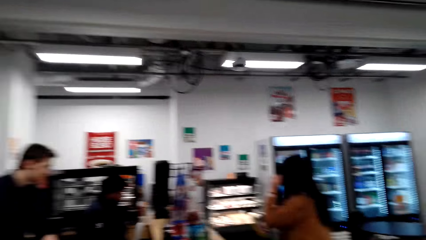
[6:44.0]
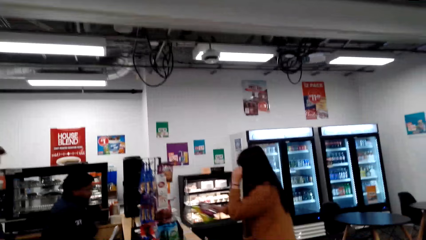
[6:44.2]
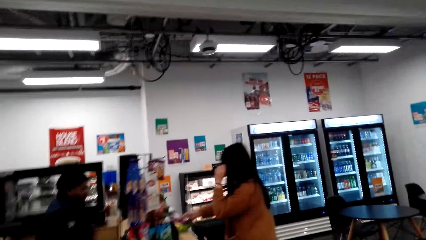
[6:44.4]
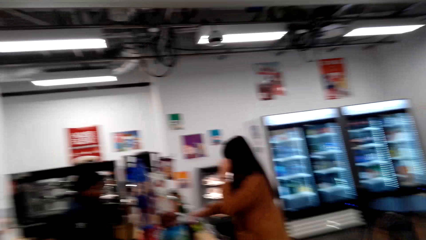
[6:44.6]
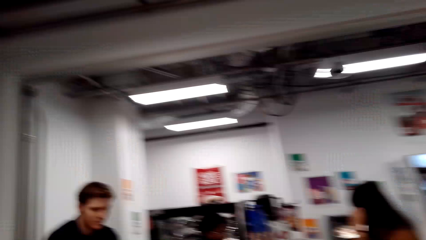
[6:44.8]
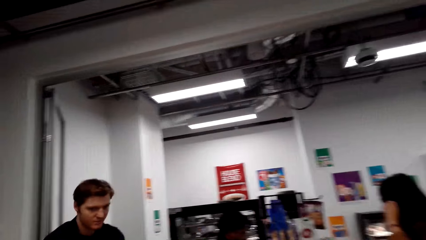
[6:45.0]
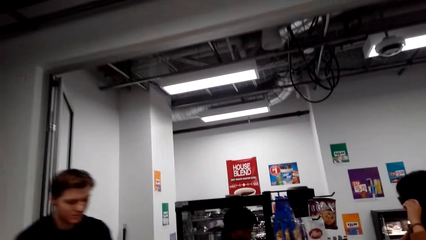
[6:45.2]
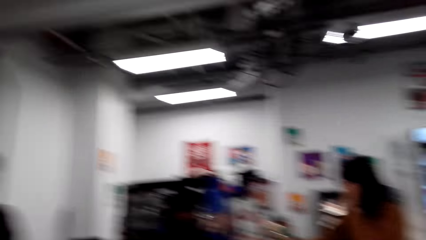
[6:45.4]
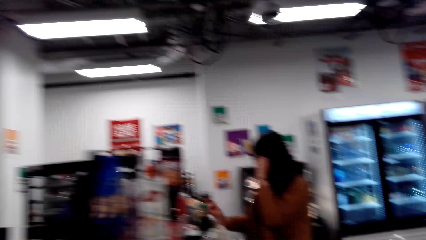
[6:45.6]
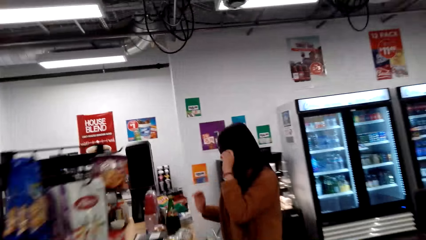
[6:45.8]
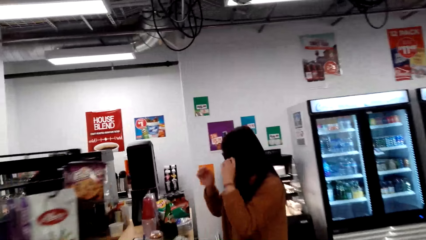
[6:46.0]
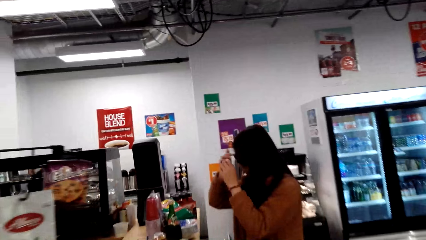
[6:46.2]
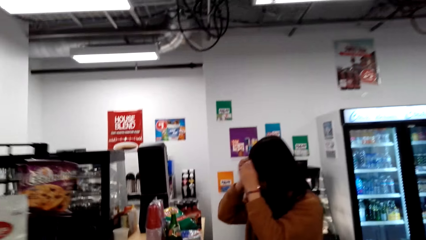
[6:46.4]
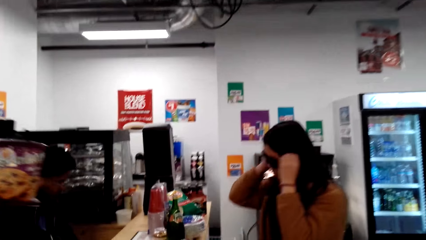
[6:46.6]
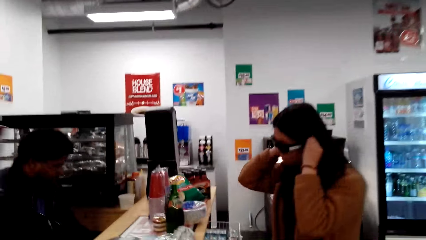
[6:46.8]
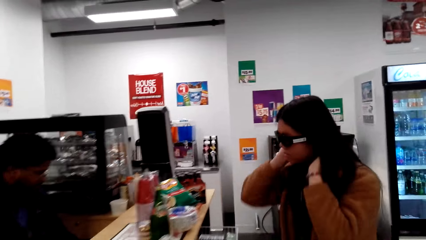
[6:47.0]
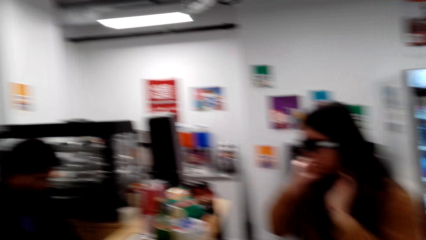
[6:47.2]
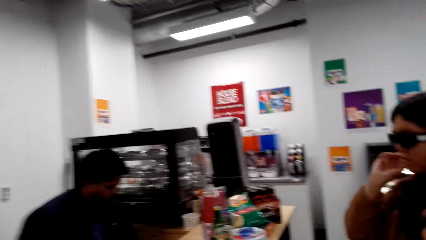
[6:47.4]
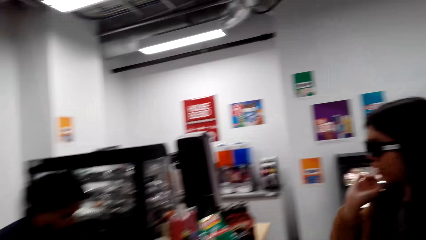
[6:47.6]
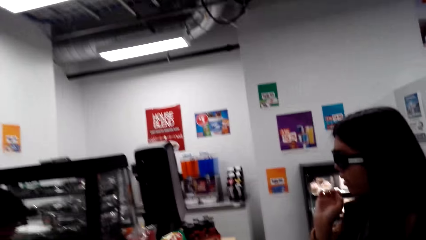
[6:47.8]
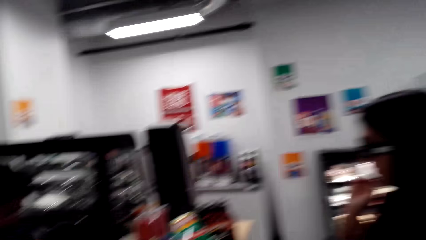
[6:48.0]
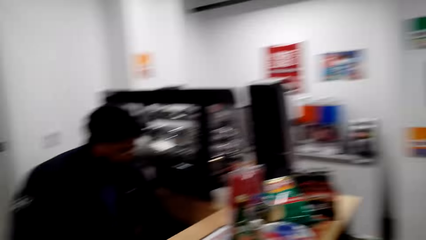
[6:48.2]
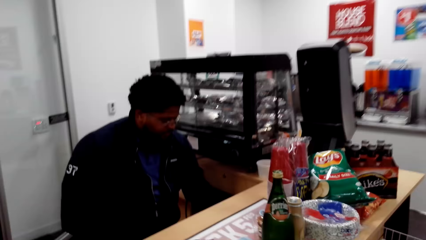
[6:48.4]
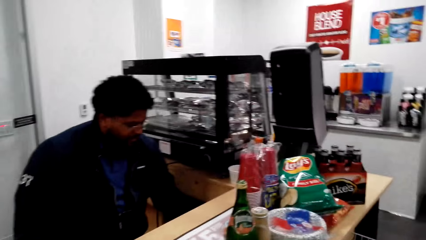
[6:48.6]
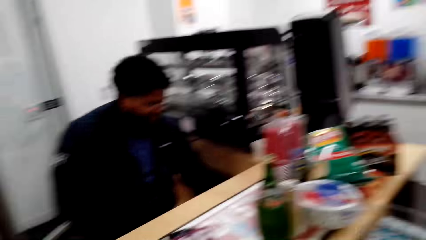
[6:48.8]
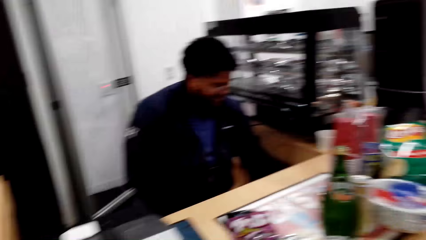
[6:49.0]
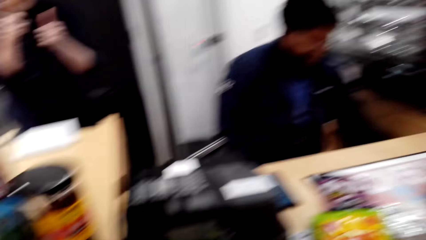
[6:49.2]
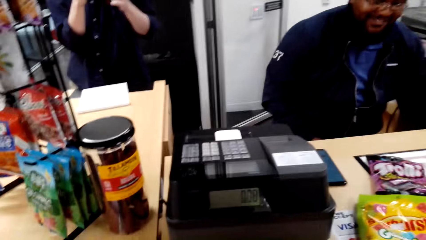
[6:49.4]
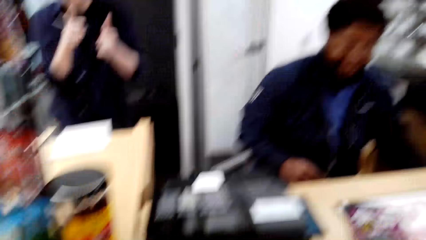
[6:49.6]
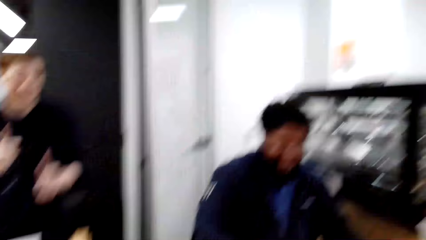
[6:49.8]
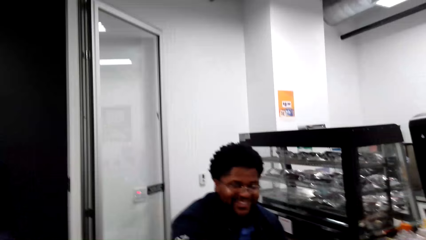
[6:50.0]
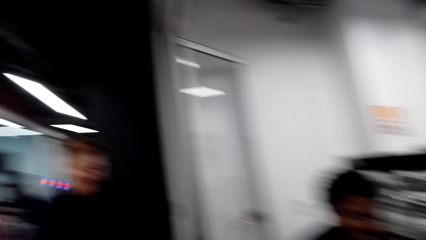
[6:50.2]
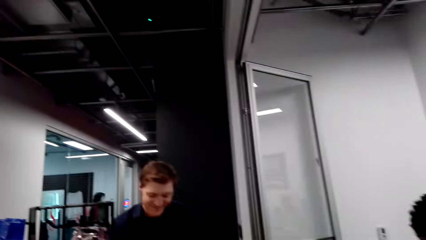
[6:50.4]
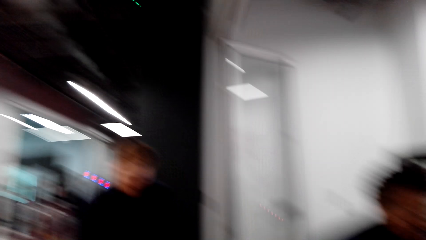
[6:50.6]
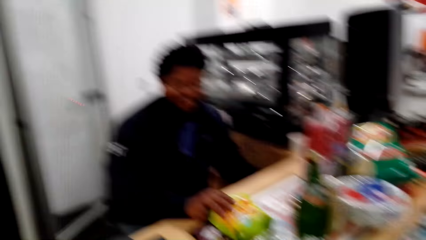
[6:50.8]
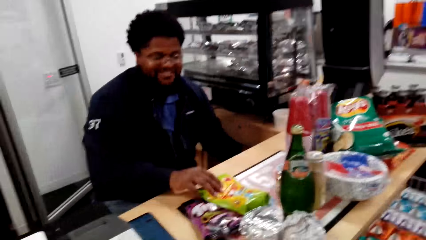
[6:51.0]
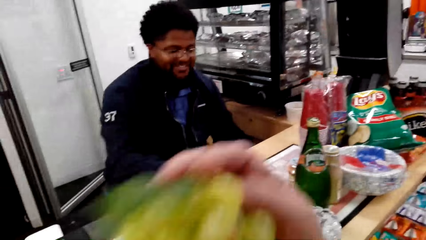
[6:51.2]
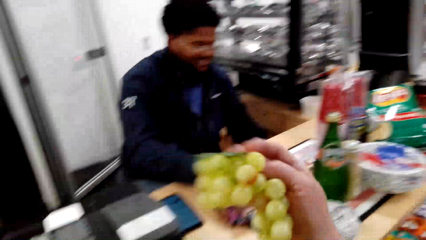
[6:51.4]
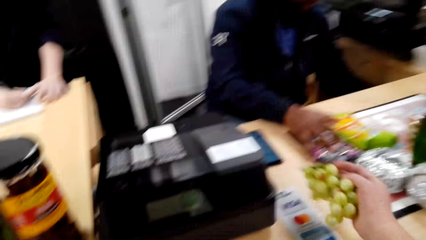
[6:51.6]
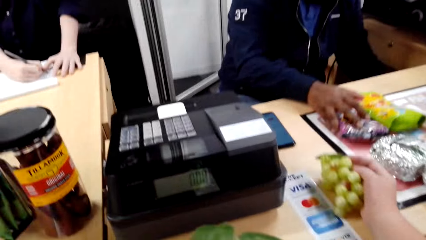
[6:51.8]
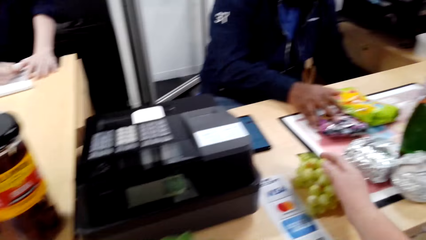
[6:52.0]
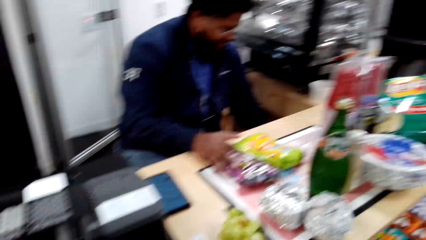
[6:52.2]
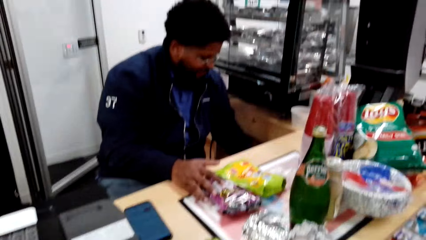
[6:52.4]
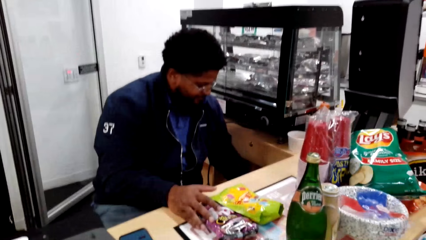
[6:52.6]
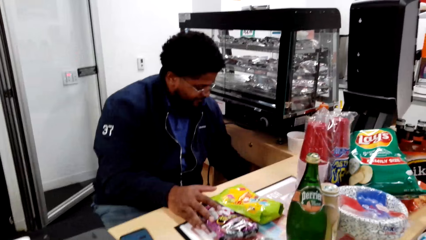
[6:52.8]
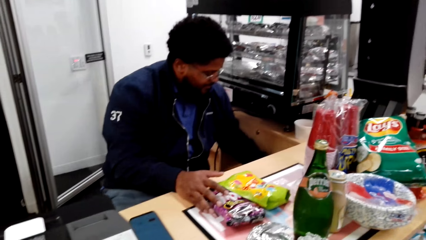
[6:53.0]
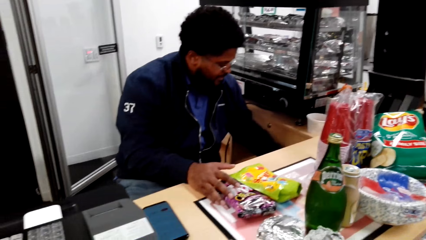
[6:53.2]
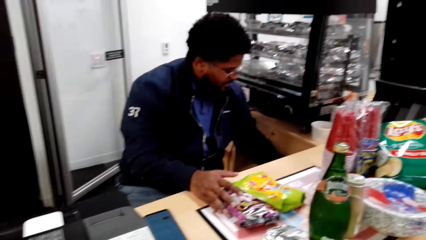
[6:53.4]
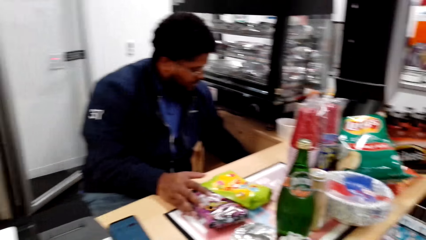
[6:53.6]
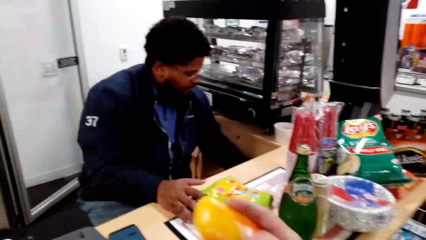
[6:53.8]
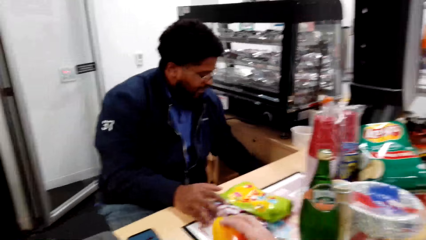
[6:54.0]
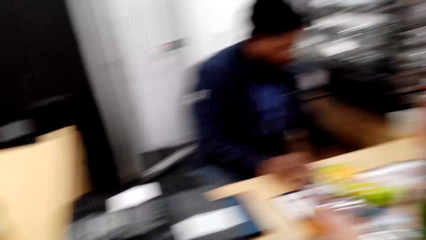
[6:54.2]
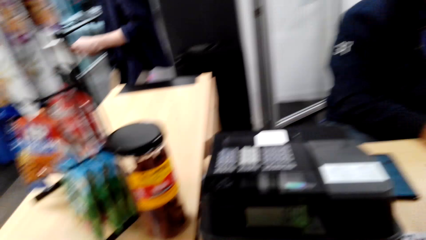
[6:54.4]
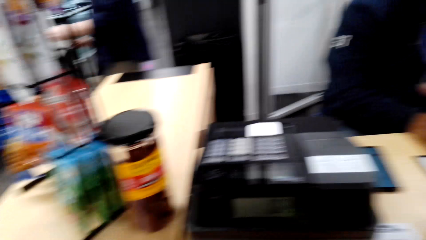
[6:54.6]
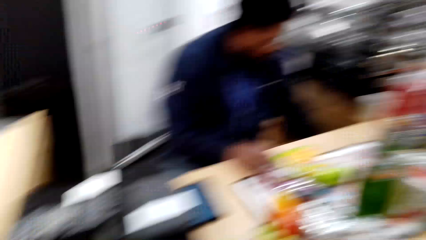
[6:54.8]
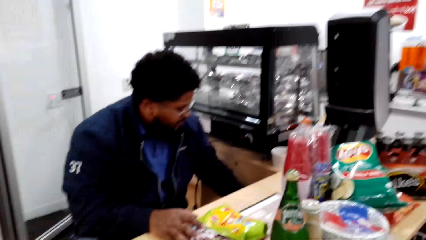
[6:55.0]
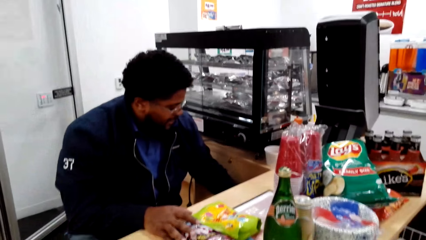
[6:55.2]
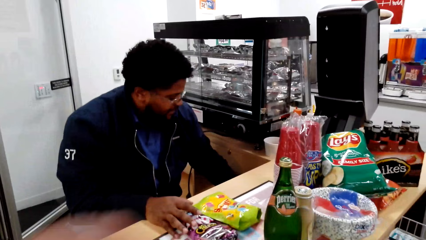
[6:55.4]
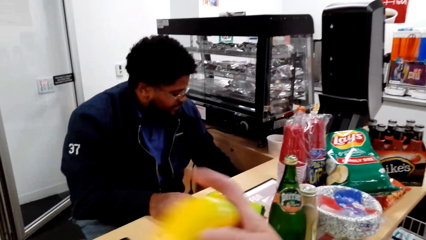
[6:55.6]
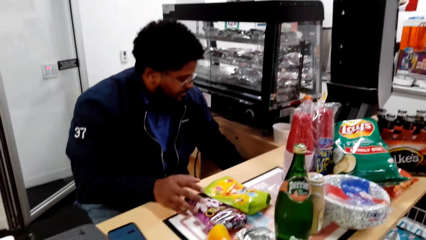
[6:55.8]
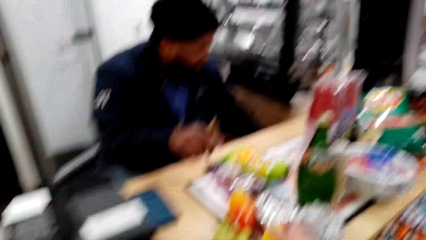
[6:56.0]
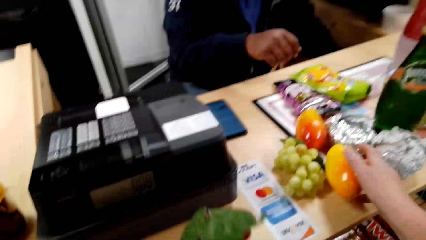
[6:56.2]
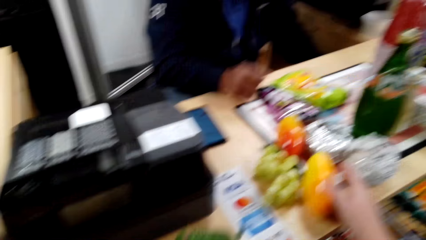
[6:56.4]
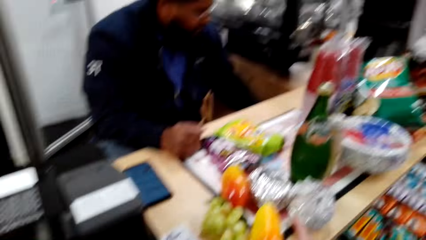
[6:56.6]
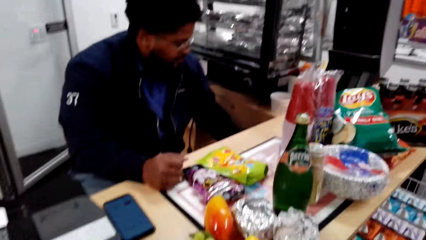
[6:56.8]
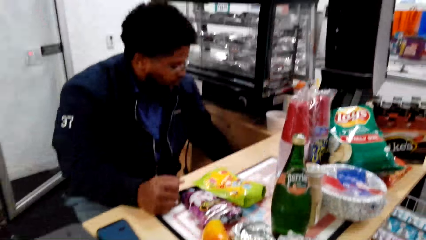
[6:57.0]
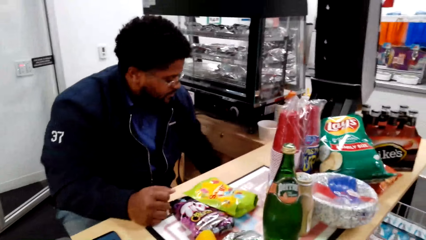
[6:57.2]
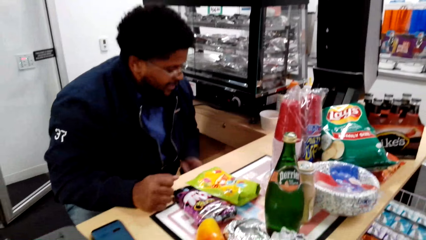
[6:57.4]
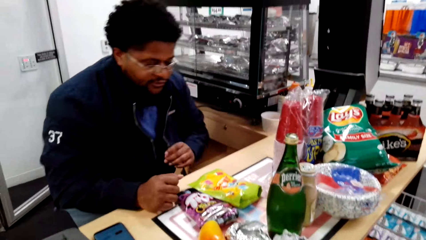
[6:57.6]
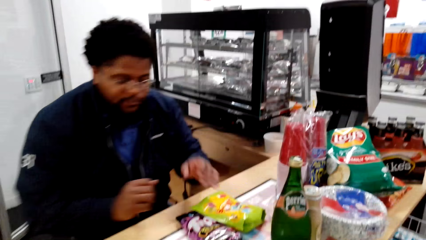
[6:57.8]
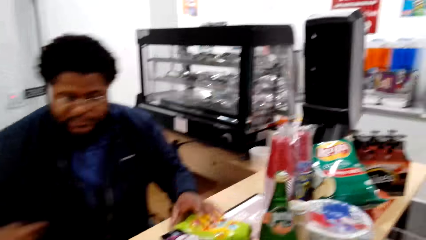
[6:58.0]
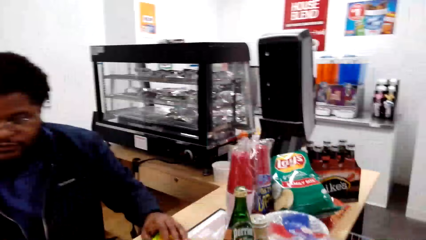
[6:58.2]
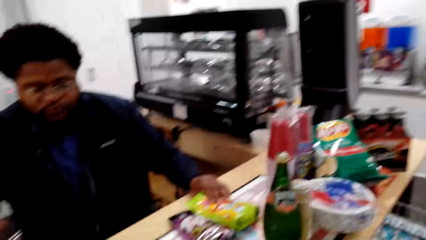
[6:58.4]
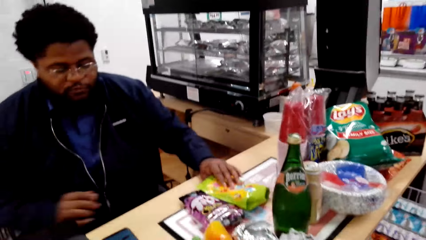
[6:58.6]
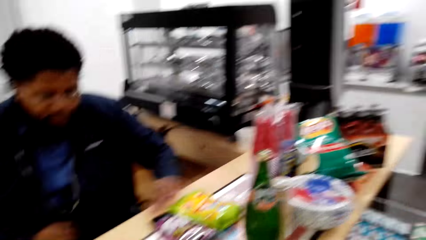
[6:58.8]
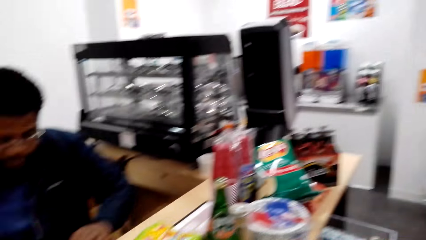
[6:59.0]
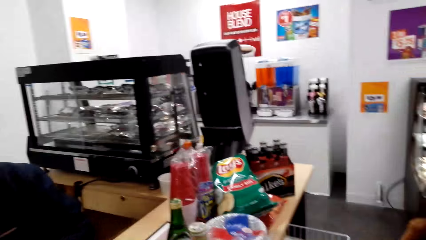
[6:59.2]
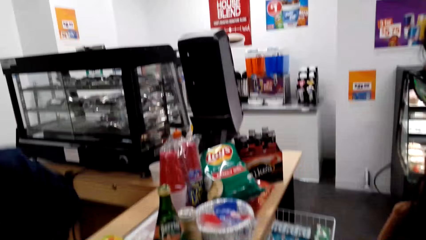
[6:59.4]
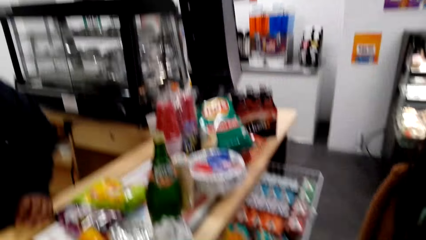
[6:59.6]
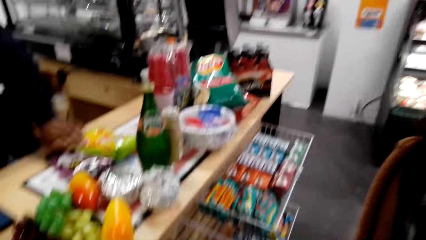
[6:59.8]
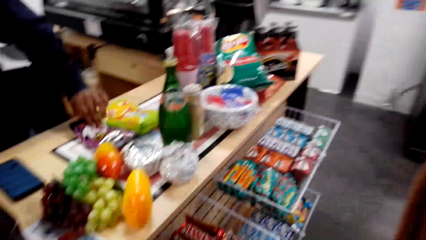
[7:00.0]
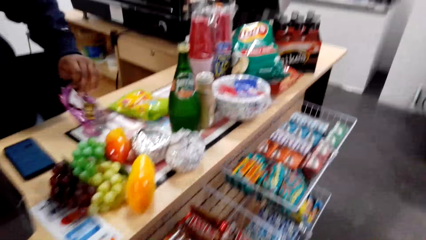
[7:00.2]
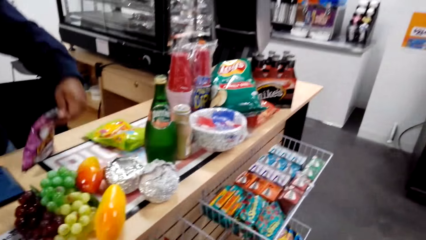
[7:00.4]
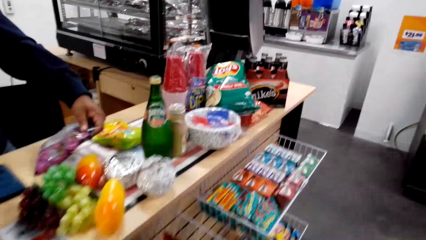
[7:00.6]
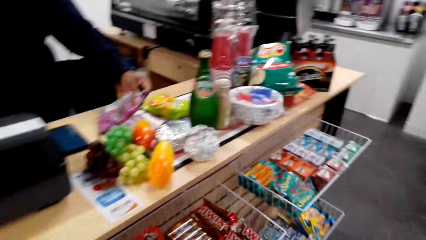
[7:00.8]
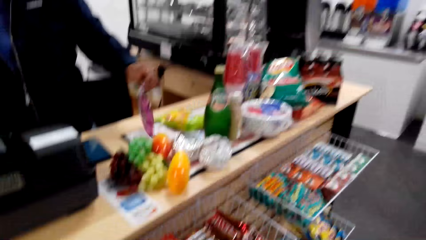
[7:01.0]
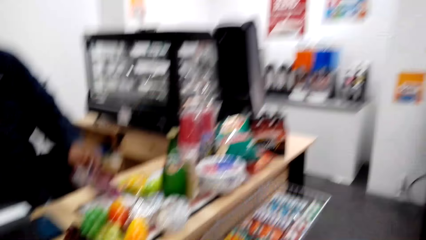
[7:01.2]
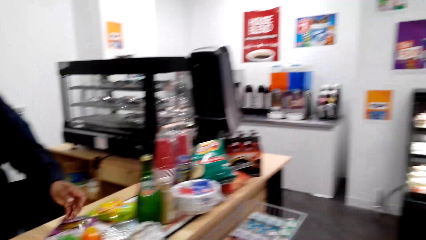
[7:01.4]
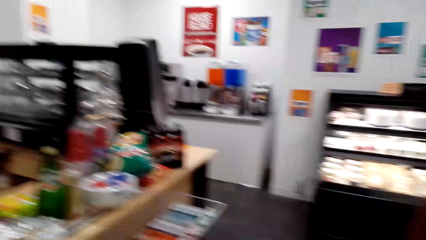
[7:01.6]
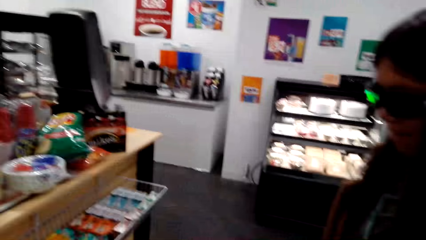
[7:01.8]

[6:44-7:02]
The lady touches the hair. The camera wearer talks with the lady. The lady speaks to the camera wearer. The camera wearer talks with the lady. They look around. They laugh. They place the grapes on the counter. They look around the counter. The cashier talks with the camera wearer. The camera wearer places a mango on the counter. The cashier touches something. The cashier talks with the camera wearer.
